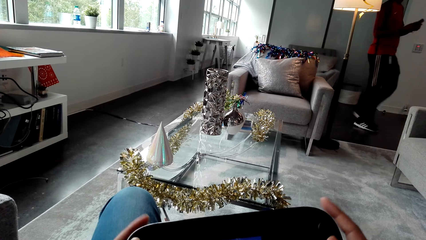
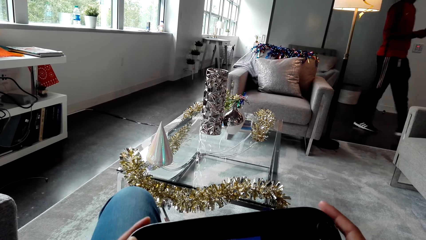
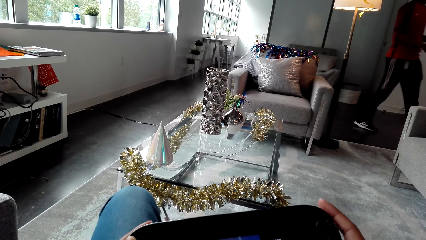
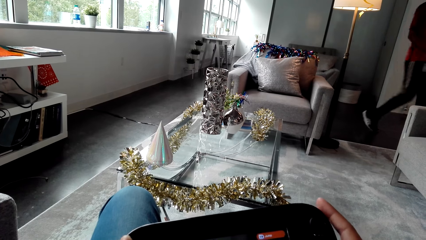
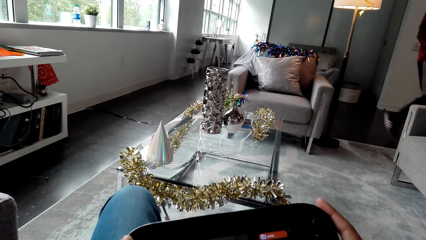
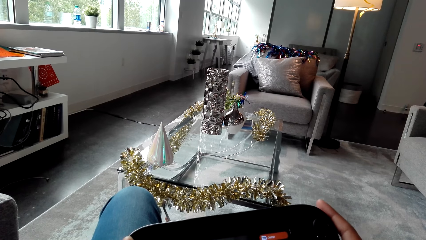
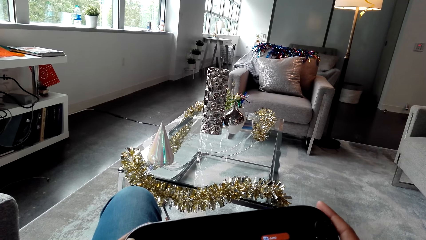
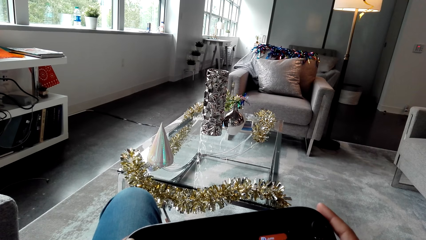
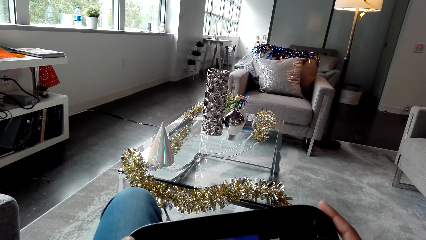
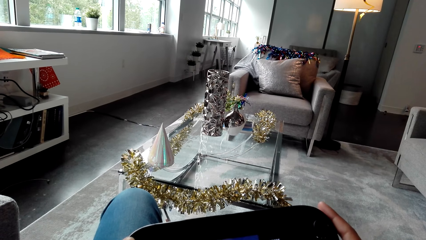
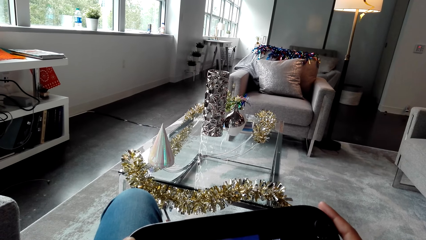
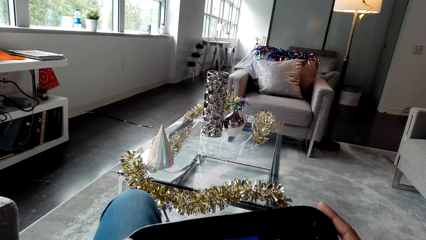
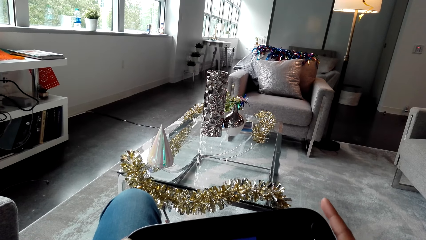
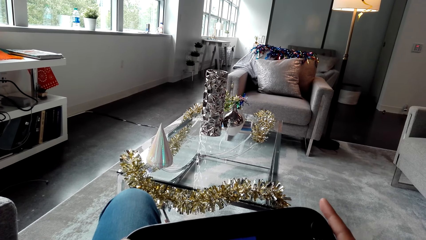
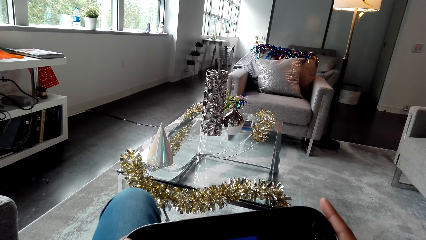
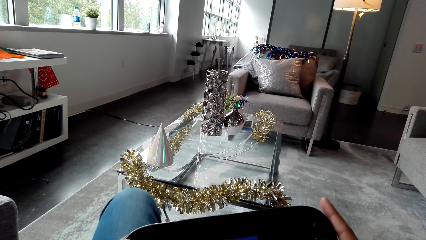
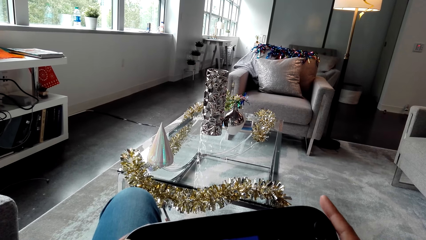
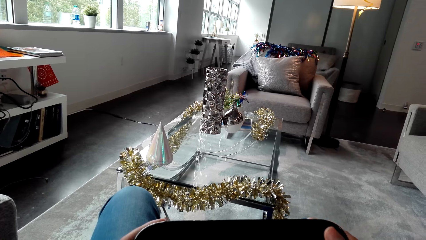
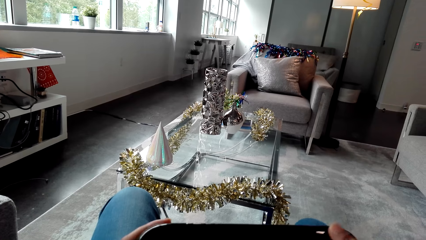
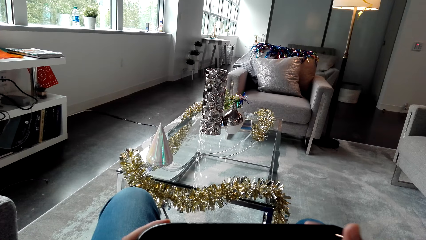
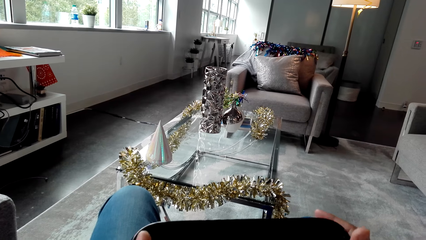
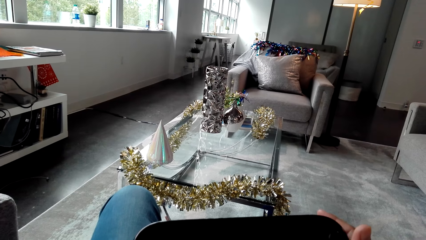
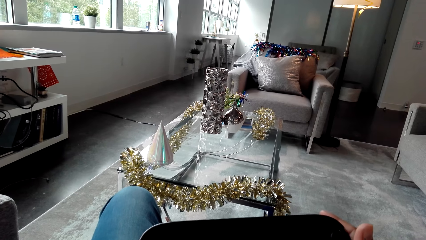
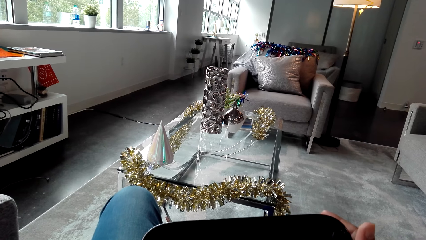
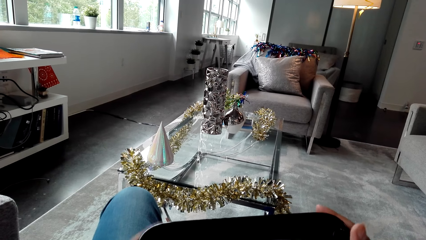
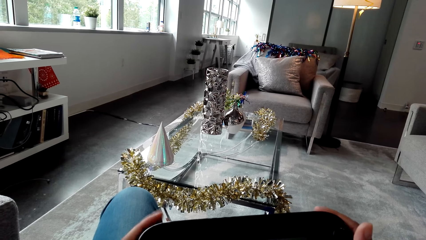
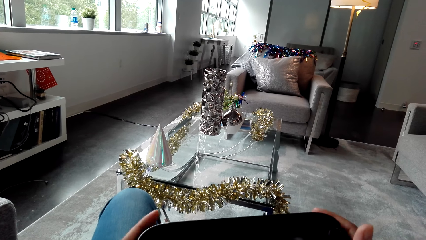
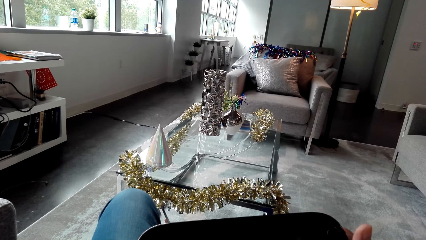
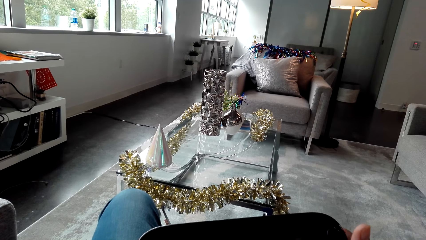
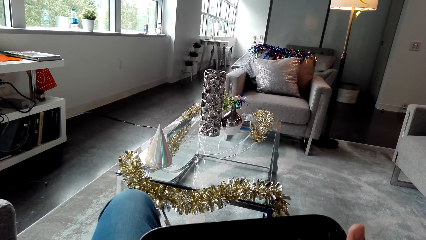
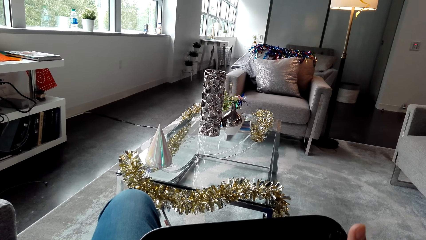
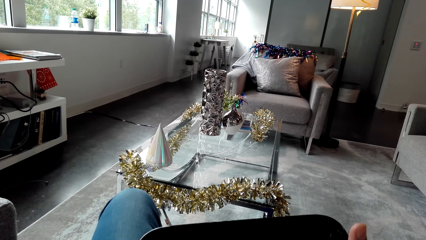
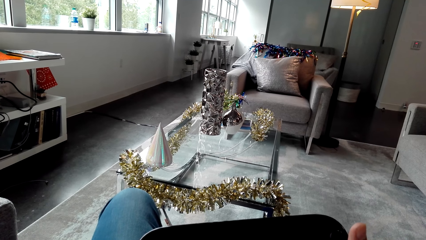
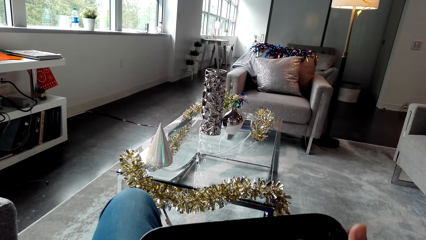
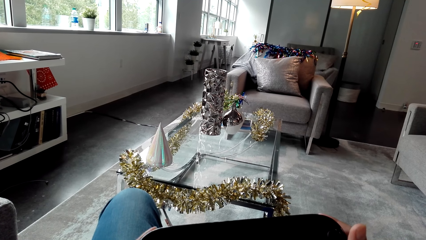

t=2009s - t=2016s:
The camera wearer plays a video game.

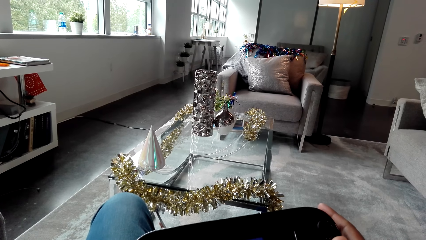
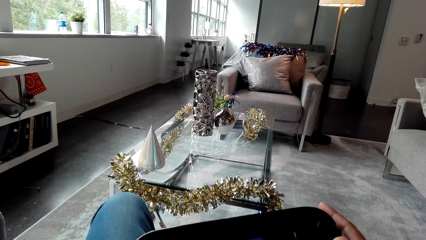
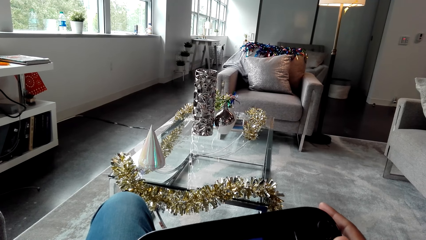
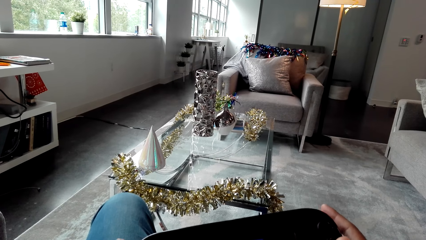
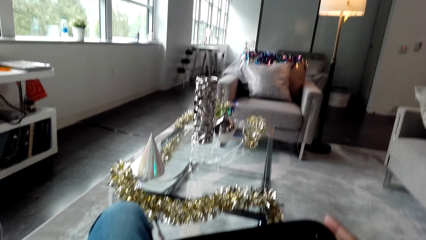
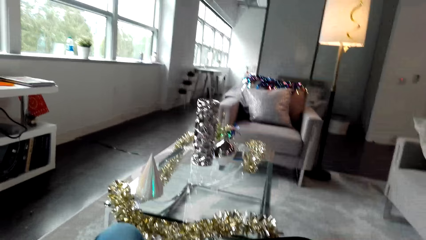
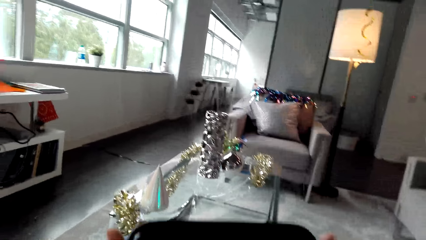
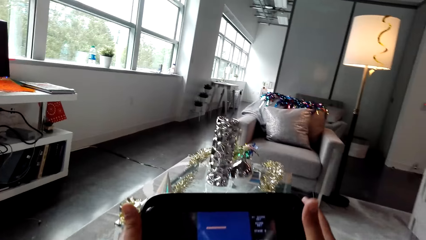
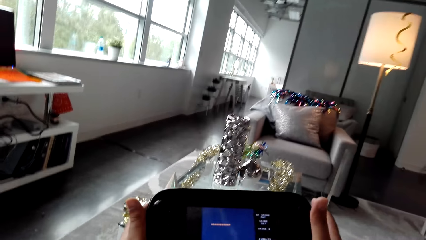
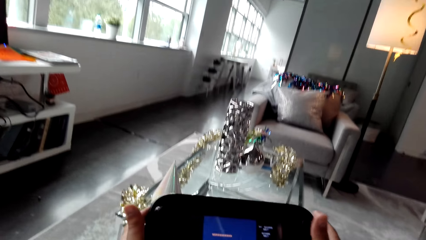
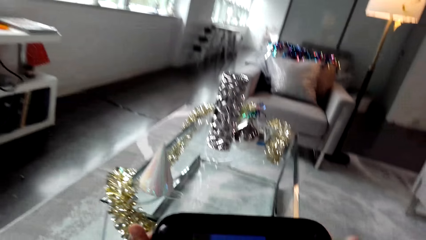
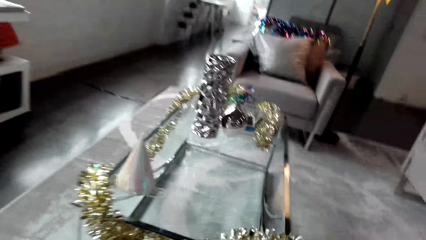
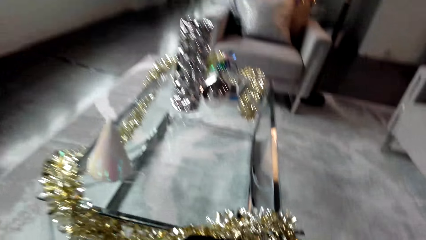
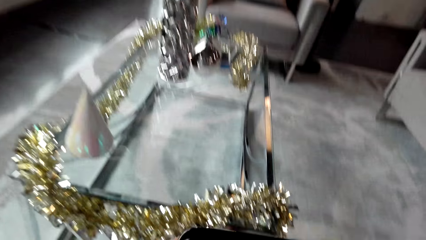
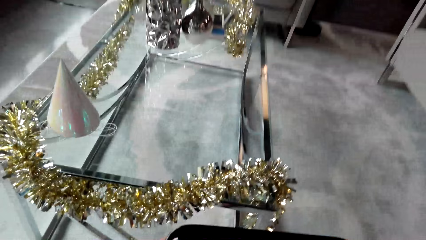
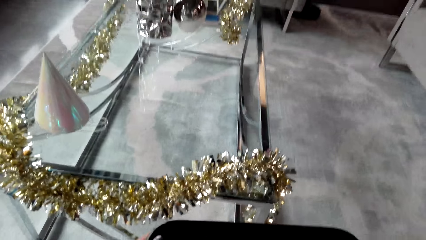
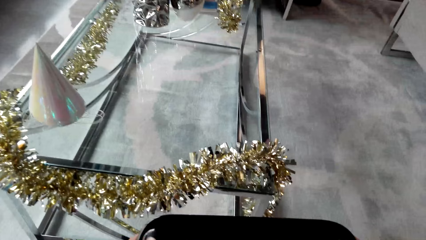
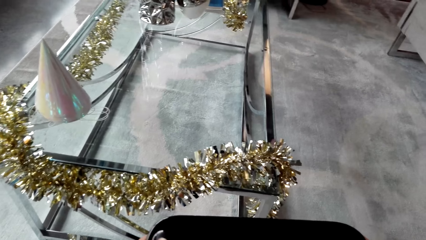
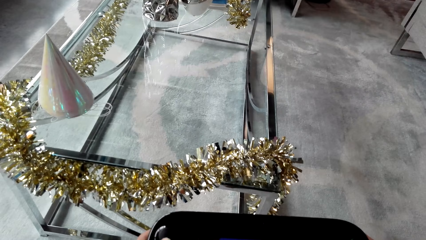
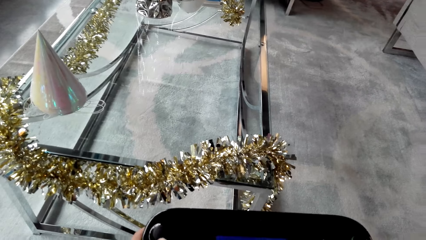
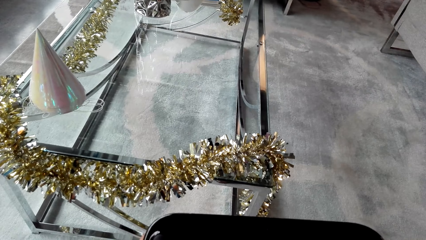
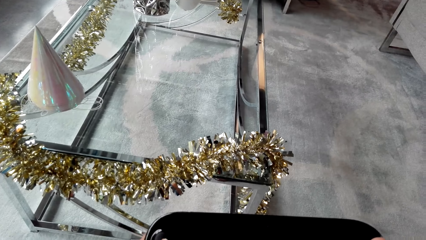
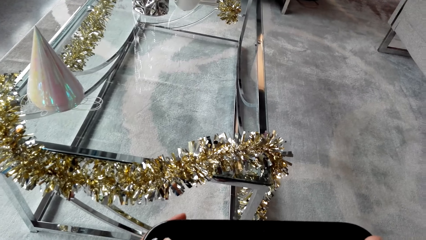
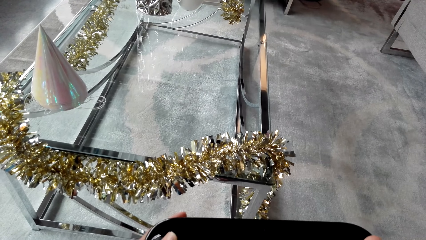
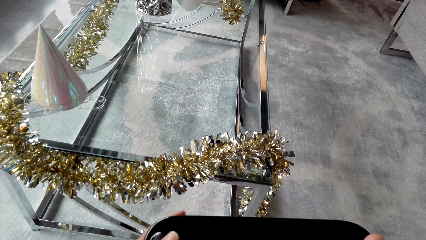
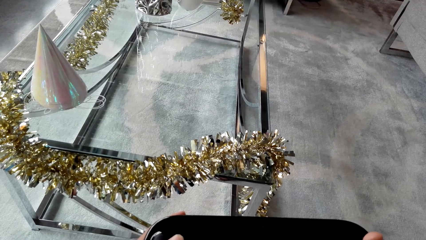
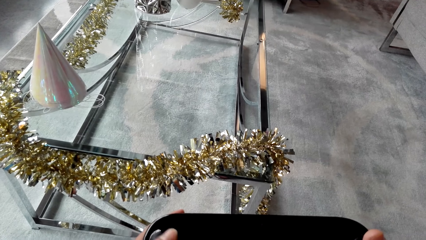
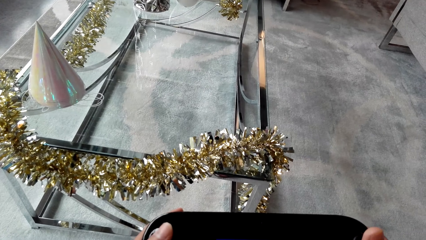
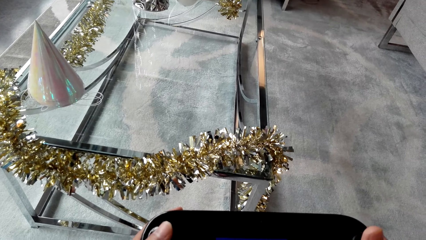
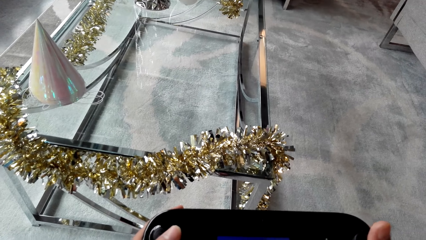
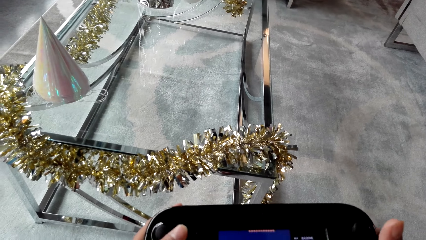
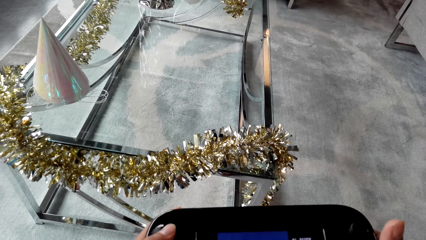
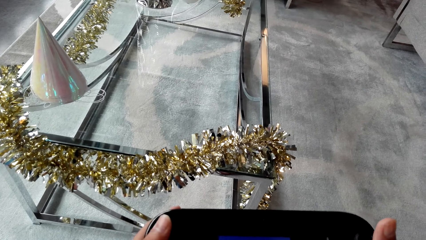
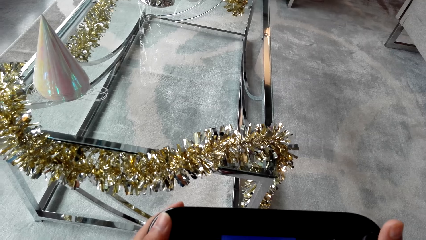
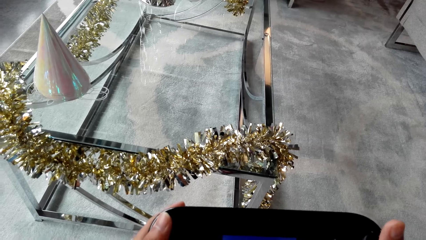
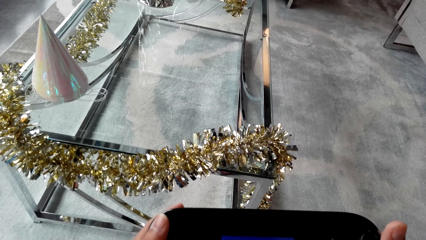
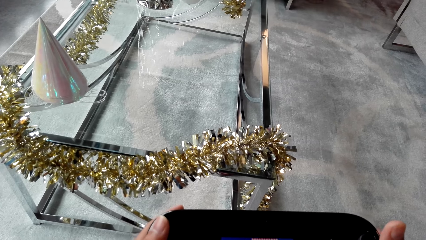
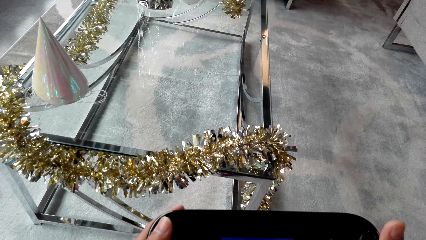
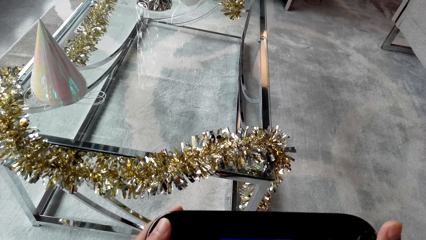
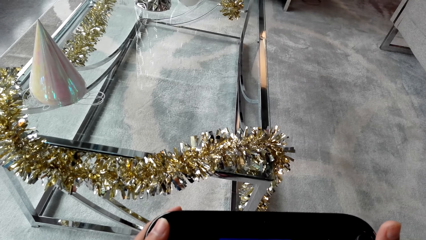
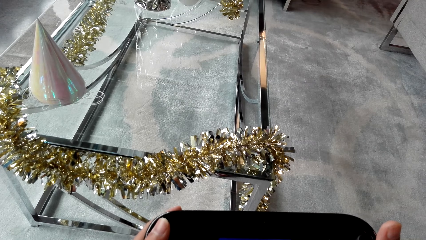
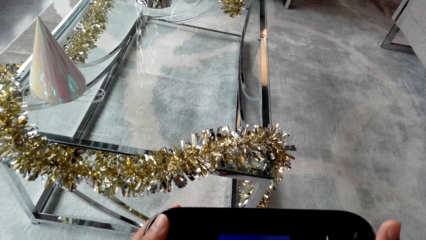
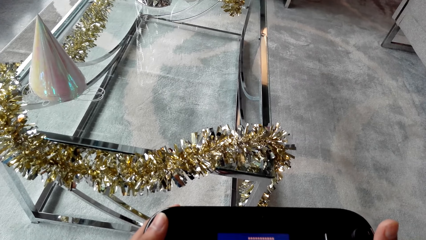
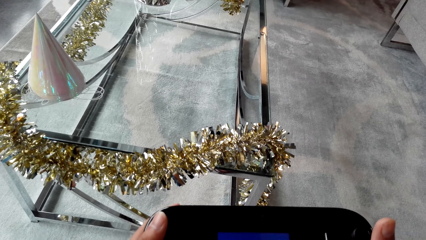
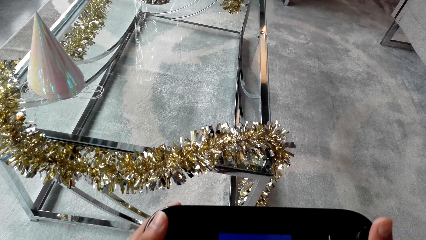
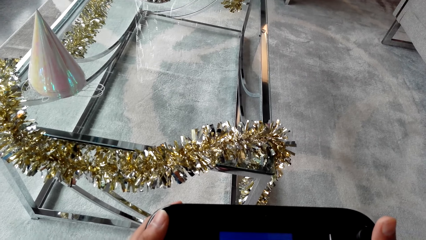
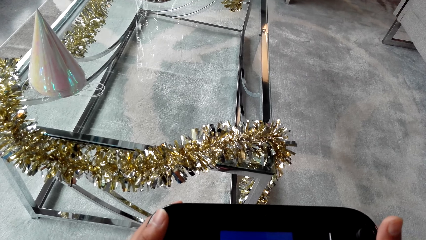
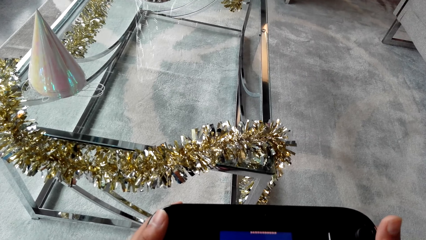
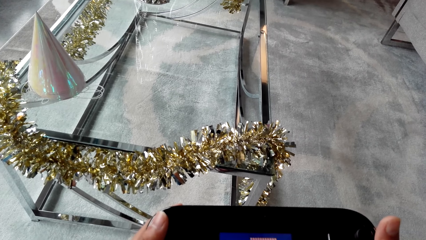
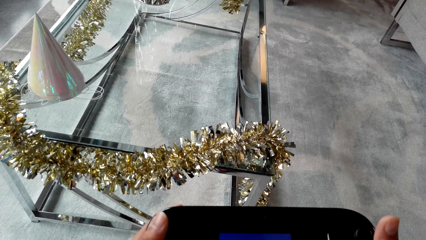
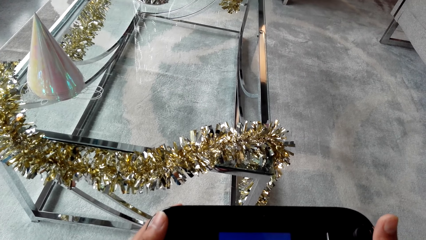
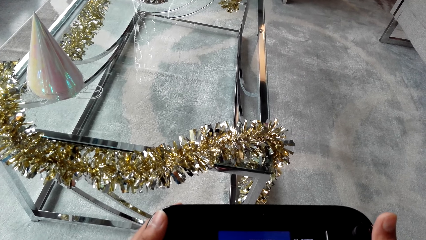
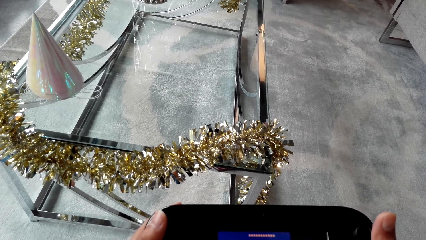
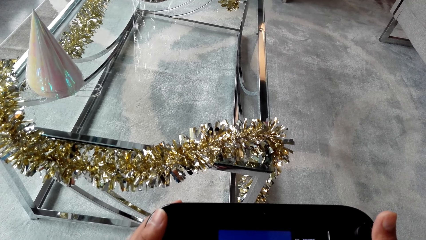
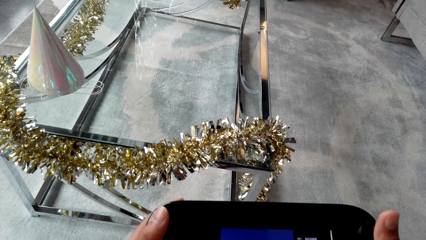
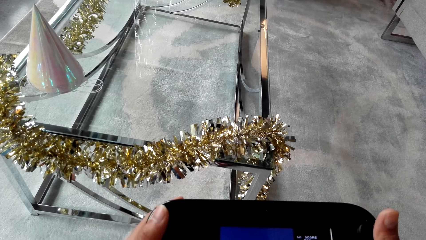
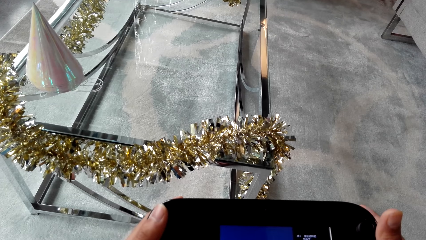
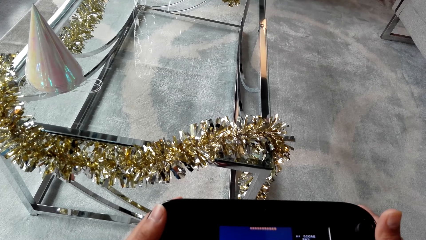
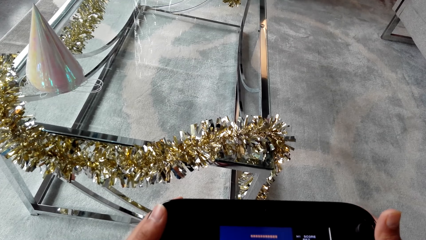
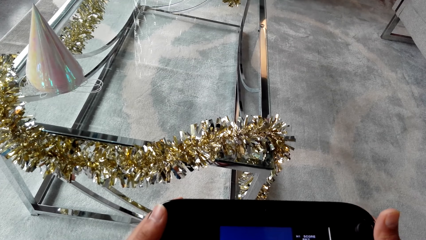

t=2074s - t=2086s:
The camera wearer converses with a person. They play a video game. They look at the game console.
